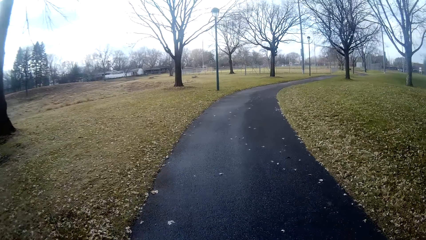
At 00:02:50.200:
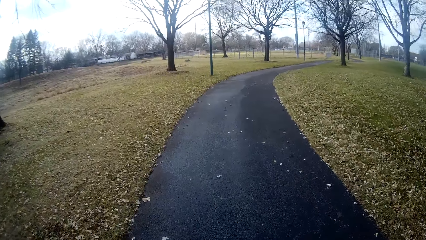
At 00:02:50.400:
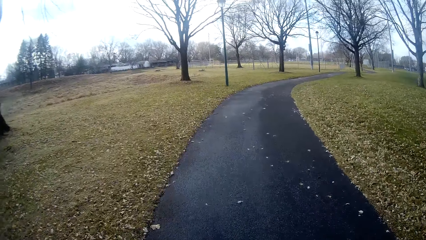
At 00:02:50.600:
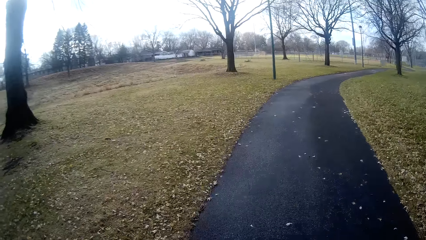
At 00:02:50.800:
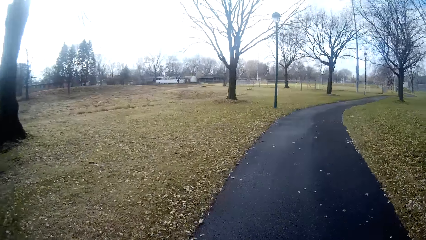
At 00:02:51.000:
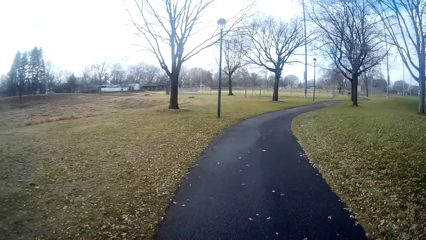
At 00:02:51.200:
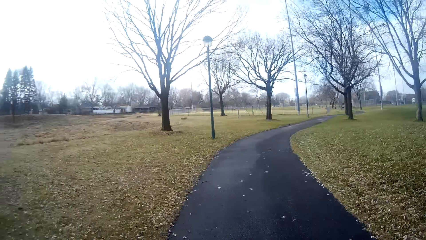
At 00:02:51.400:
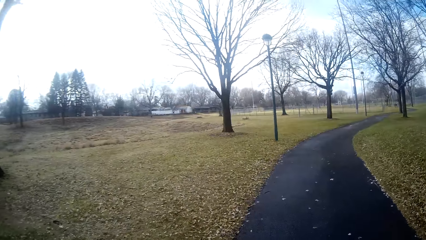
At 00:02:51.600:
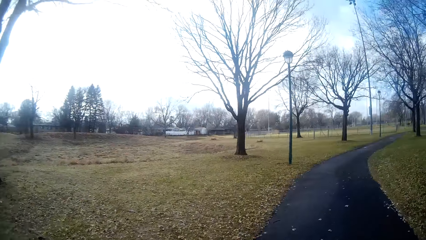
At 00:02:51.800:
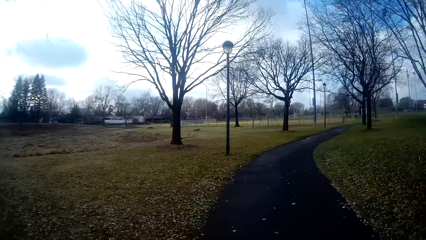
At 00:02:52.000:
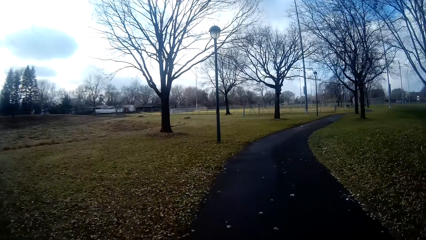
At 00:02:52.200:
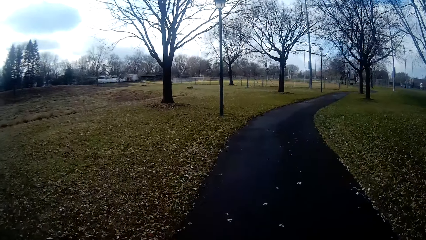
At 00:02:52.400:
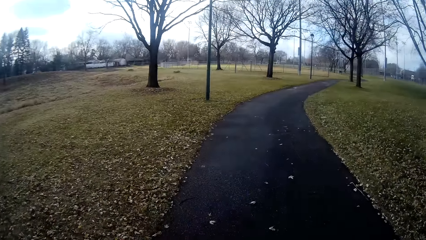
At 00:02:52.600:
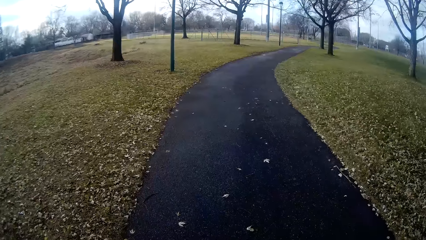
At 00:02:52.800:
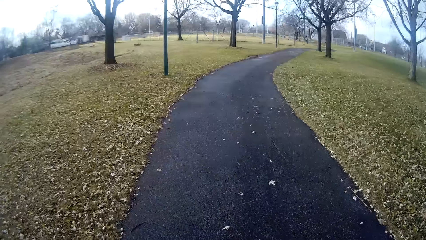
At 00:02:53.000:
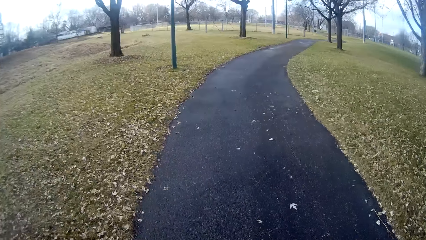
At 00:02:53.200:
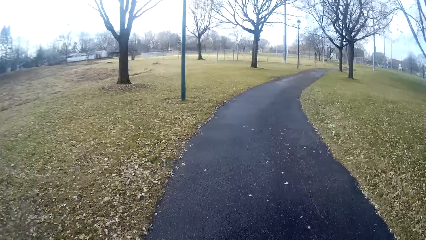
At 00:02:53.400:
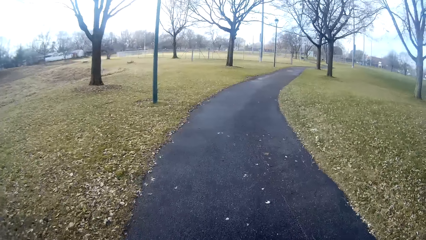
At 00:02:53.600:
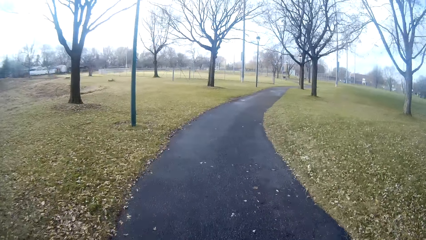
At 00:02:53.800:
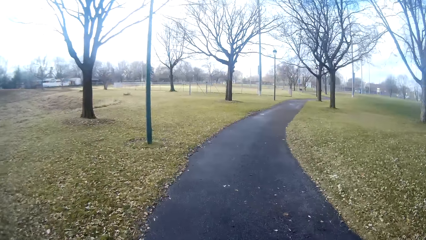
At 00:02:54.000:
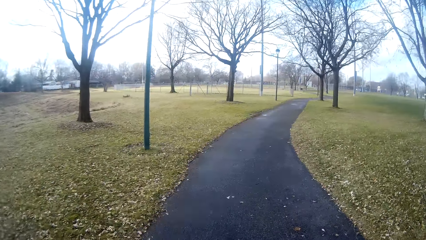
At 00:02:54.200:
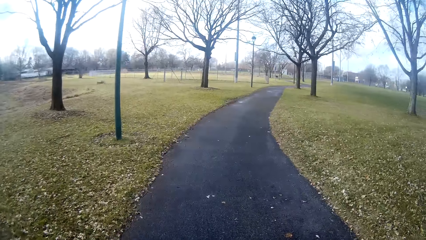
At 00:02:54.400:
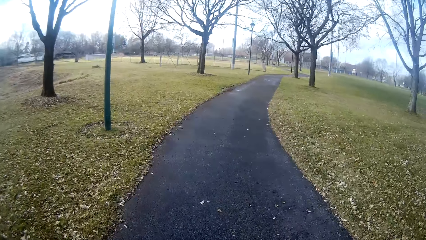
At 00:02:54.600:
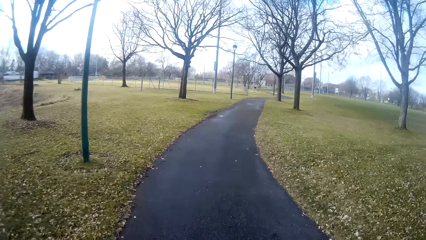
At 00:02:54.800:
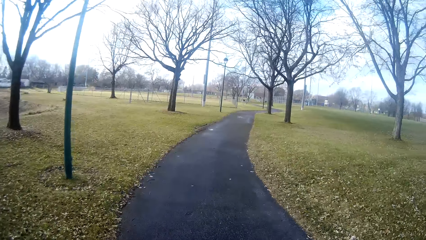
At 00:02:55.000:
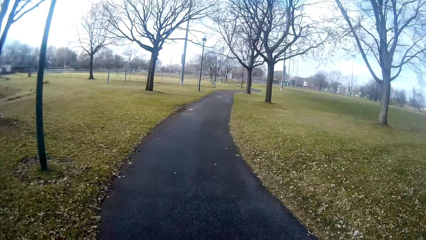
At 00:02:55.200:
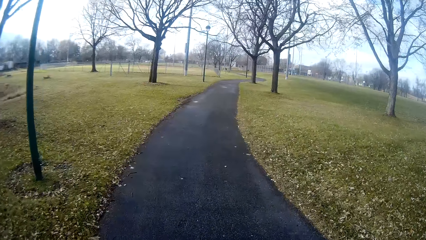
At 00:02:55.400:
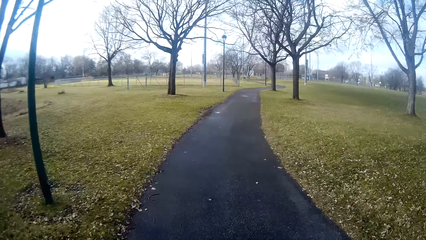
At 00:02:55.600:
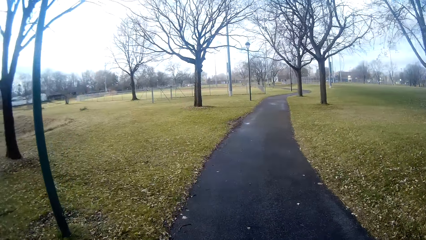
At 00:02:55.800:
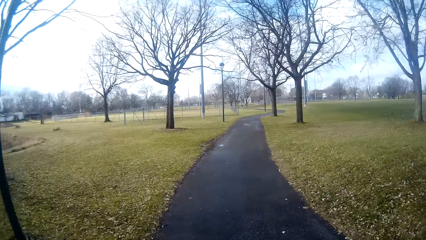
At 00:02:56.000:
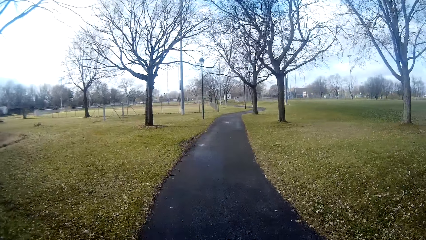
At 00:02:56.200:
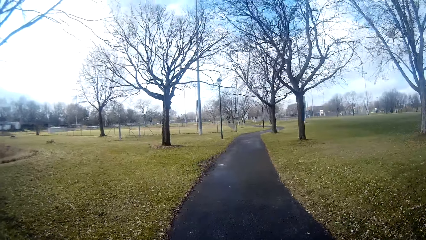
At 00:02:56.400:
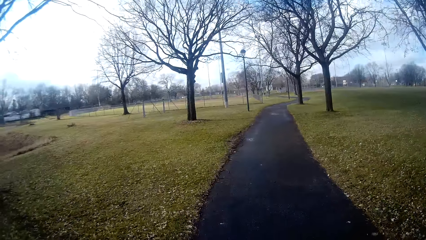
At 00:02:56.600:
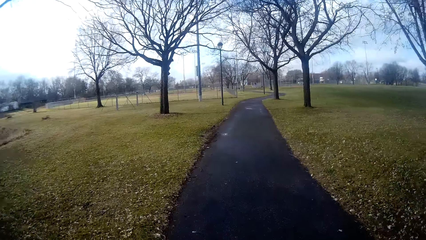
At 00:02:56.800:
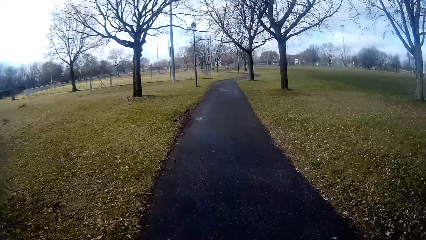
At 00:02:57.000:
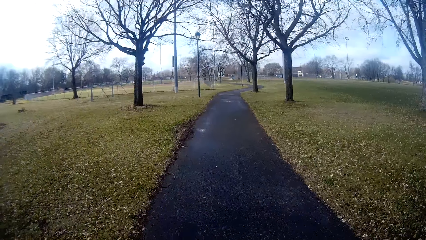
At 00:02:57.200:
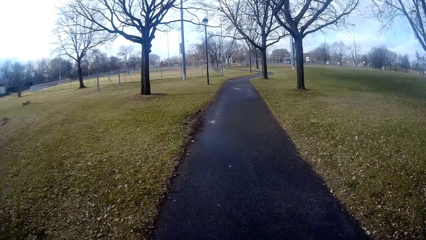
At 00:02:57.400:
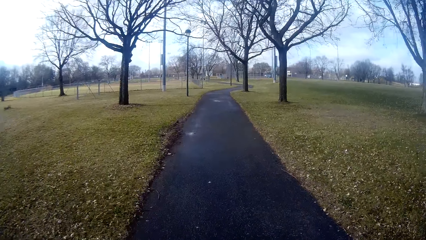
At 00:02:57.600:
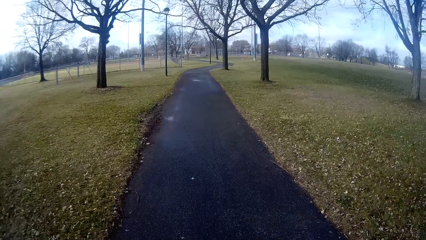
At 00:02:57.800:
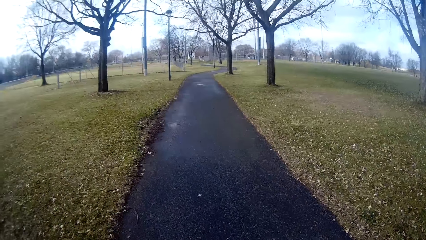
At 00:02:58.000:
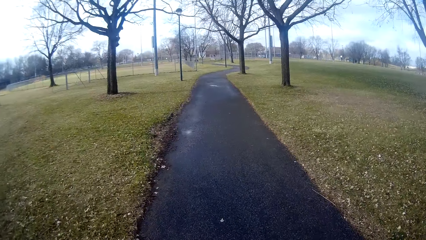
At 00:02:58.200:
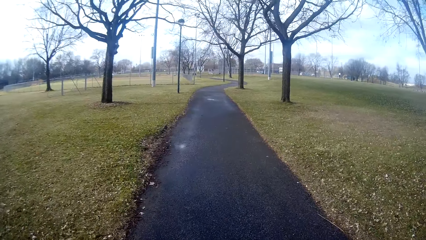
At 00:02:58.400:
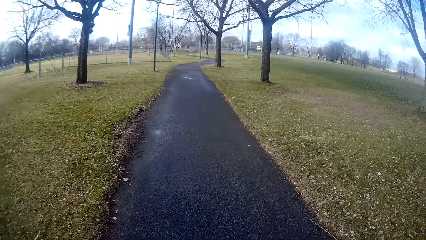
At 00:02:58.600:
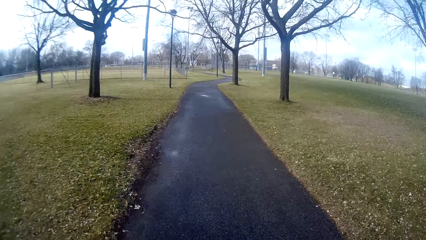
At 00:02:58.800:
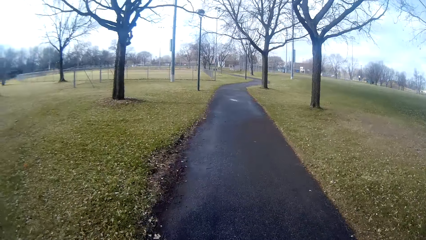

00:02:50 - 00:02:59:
The camera wearer coughs. They converse with a person on their way.

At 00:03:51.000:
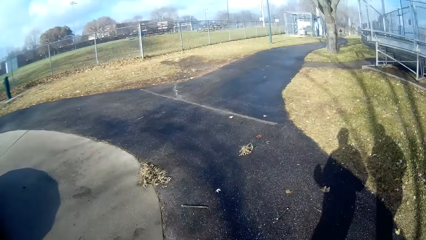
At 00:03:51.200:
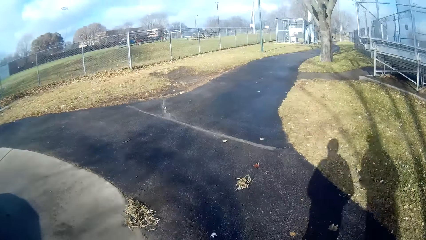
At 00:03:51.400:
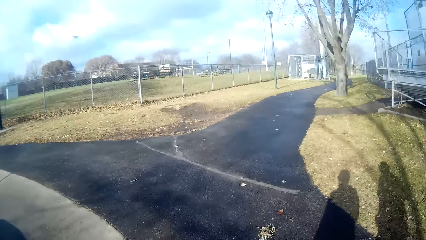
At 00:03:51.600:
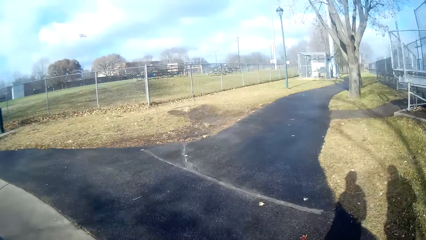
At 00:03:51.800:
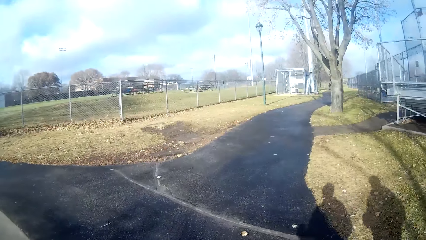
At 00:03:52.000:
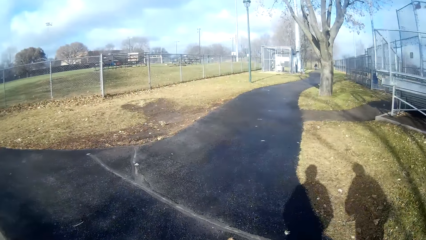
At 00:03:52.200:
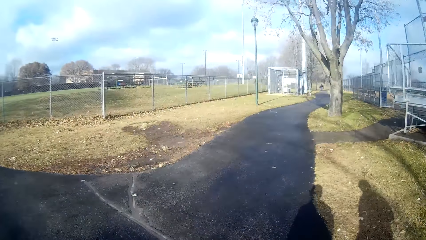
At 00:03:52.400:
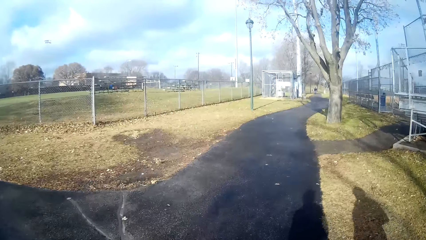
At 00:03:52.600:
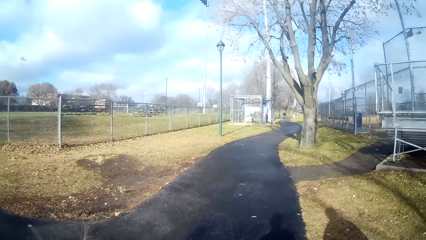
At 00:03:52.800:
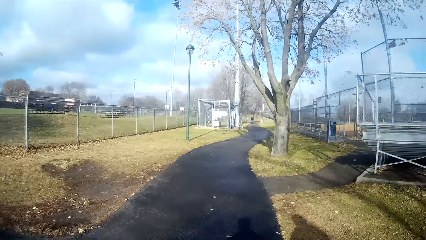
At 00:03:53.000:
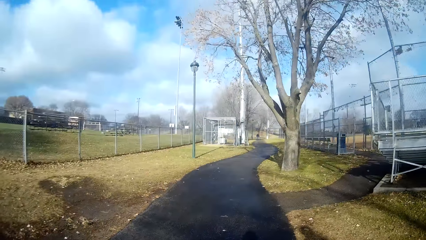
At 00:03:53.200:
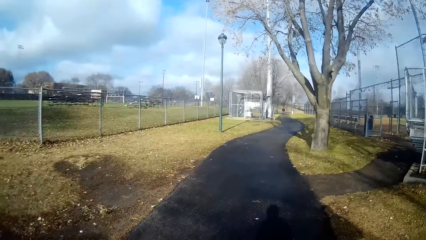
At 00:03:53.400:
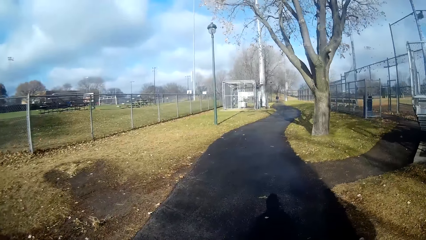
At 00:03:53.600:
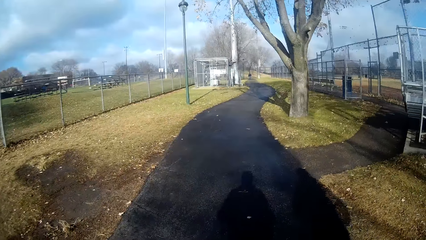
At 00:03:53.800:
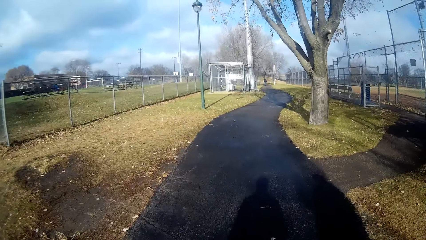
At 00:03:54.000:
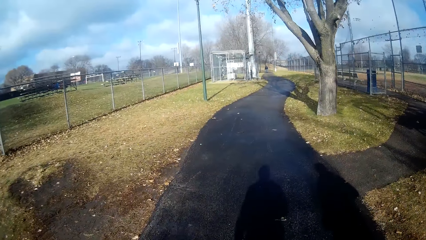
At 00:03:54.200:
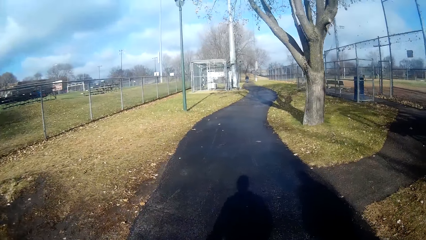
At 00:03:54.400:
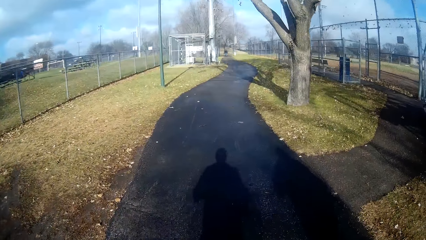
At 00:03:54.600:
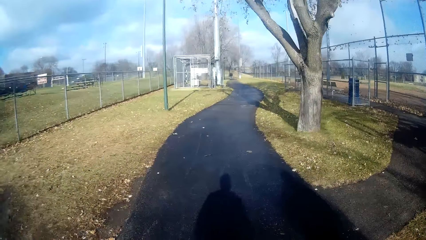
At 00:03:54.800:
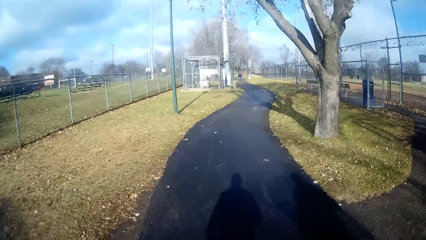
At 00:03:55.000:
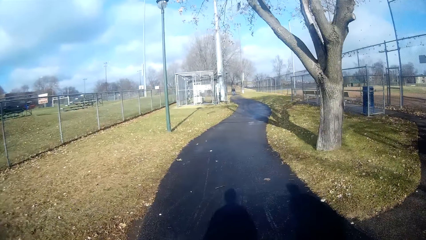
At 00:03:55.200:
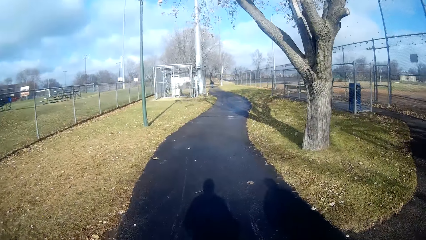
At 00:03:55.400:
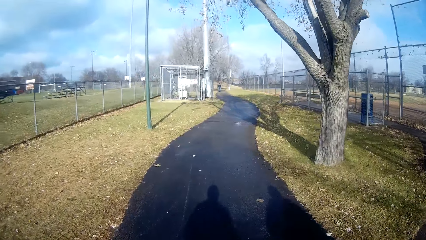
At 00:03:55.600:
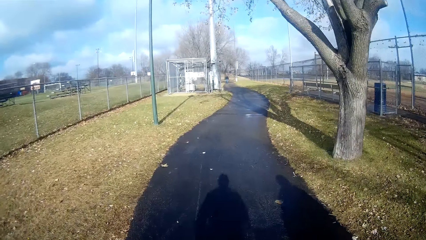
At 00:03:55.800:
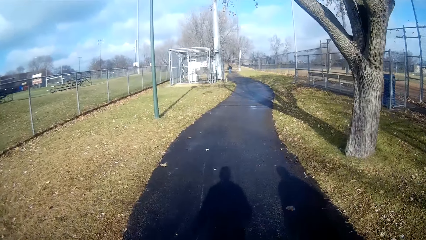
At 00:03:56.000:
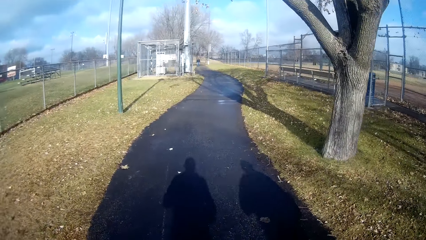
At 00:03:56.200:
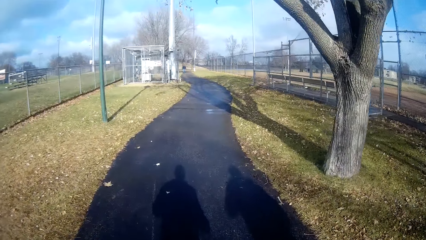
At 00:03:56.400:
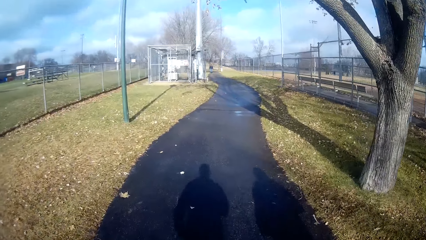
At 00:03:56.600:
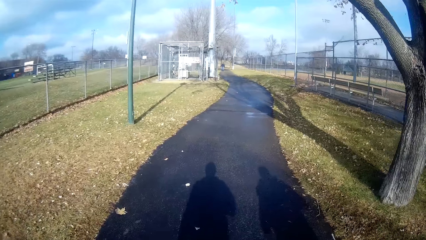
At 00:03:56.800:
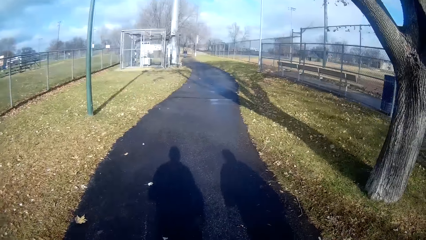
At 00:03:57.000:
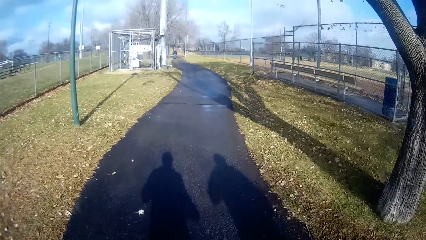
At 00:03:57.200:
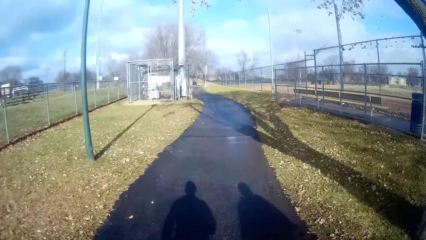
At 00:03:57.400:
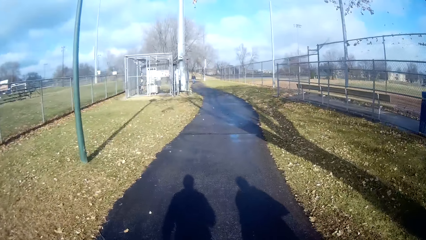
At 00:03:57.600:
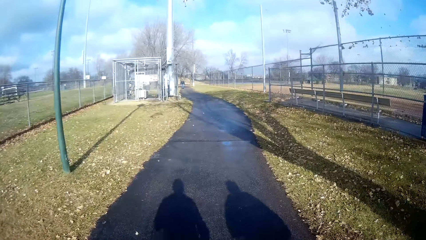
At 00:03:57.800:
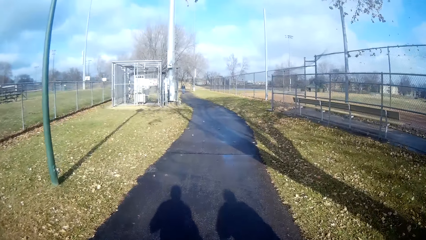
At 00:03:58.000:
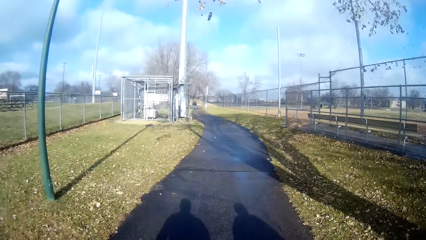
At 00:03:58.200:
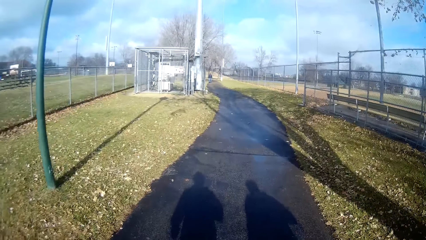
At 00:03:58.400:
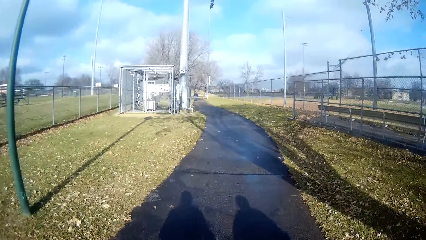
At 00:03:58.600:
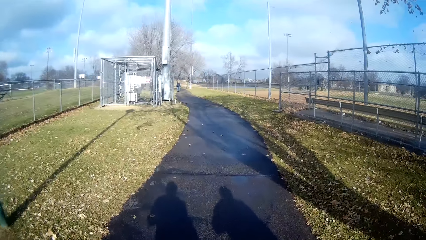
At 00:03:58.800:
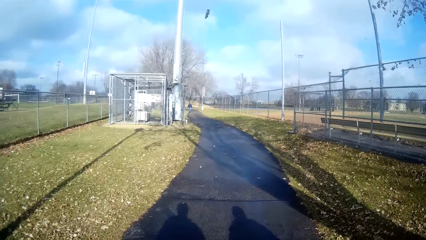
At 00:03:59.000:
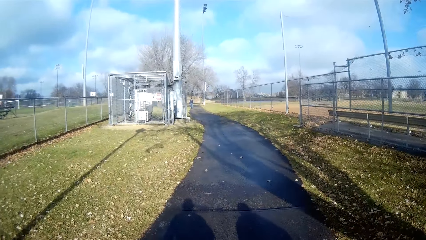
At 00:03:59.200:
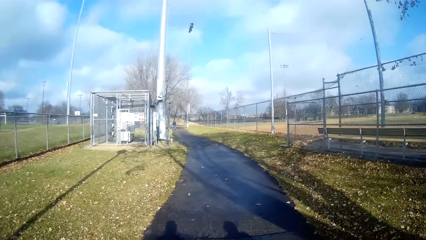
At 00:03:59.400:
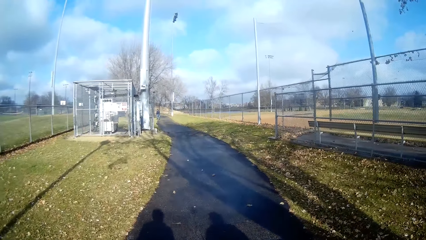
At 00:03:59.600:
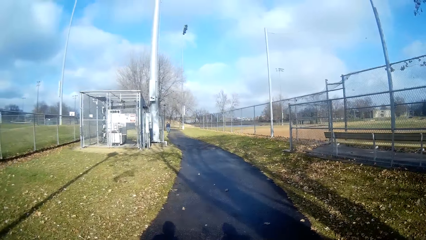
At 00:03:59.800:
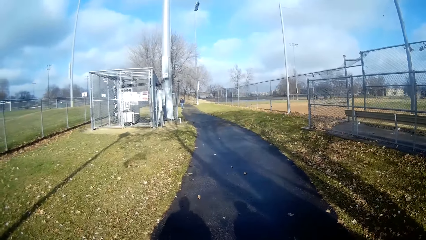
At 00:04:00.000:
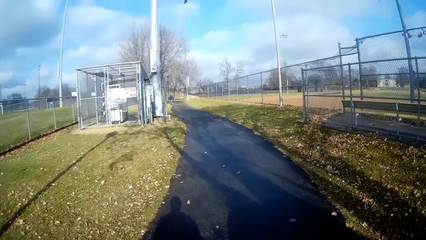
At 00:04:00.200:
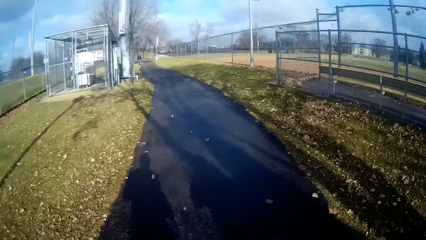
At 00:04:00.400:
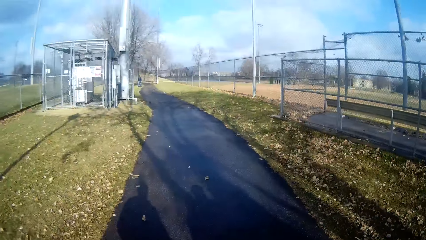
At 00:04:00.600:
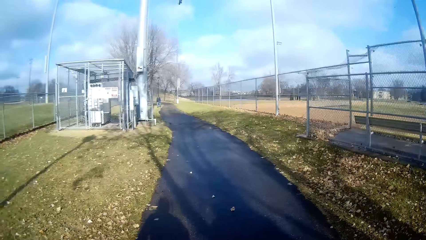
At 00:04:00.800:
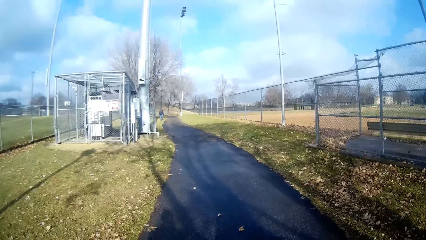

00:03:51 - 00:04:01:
The camera wearer jogs with a person on their way.
